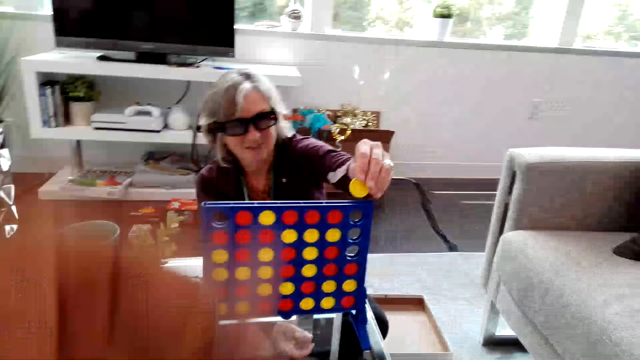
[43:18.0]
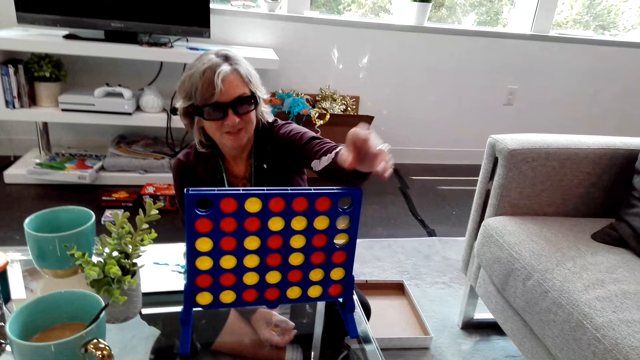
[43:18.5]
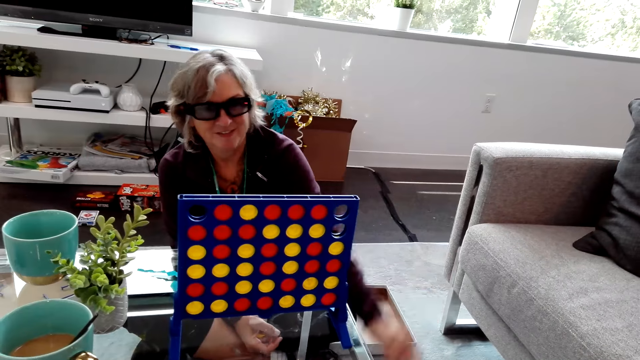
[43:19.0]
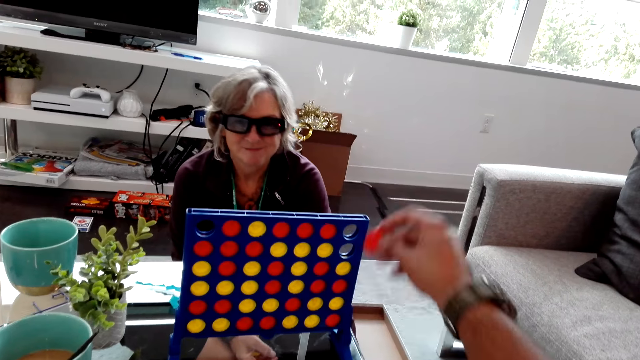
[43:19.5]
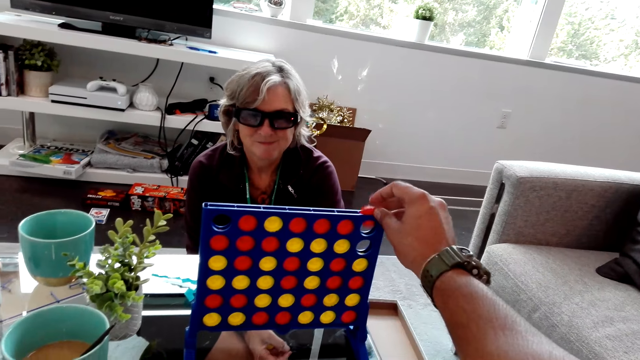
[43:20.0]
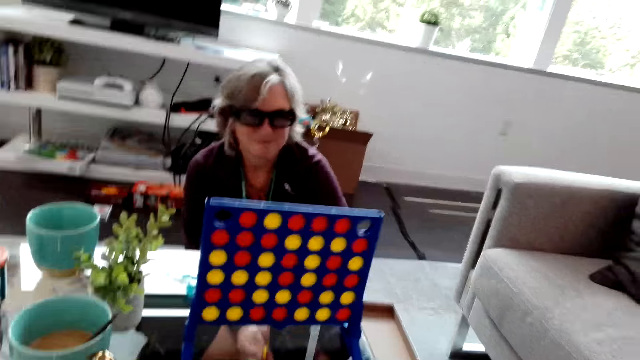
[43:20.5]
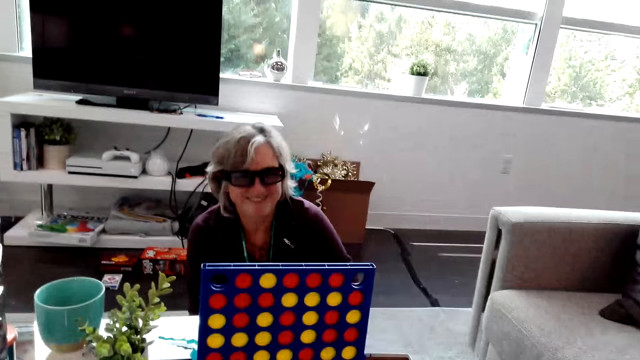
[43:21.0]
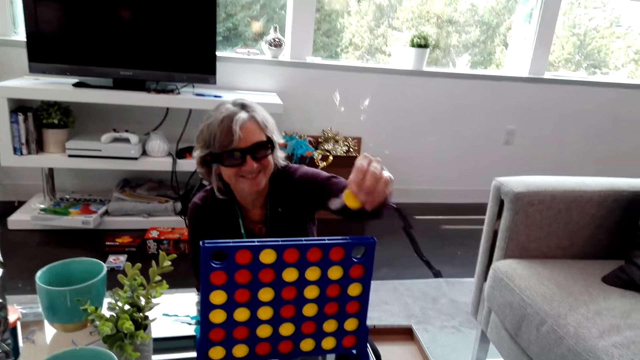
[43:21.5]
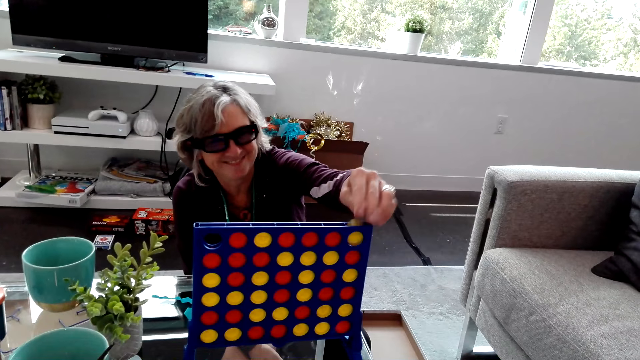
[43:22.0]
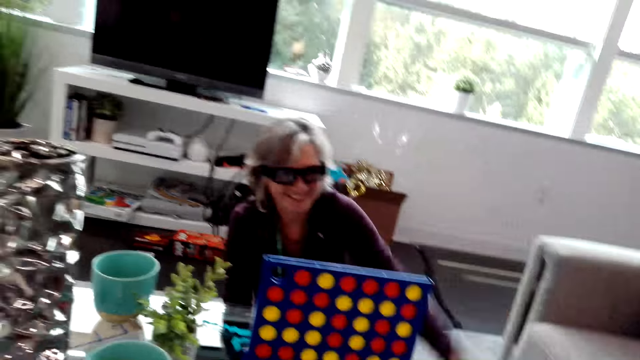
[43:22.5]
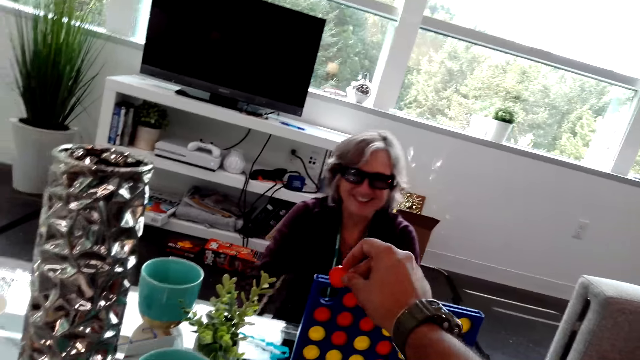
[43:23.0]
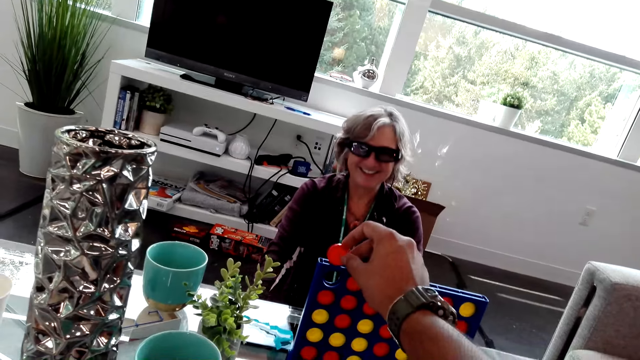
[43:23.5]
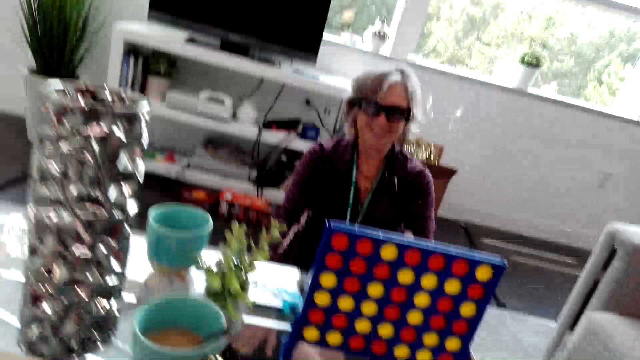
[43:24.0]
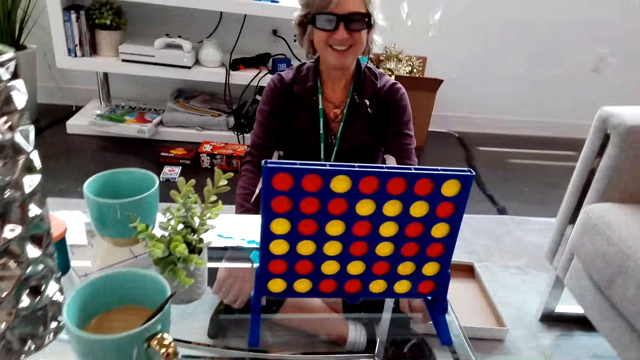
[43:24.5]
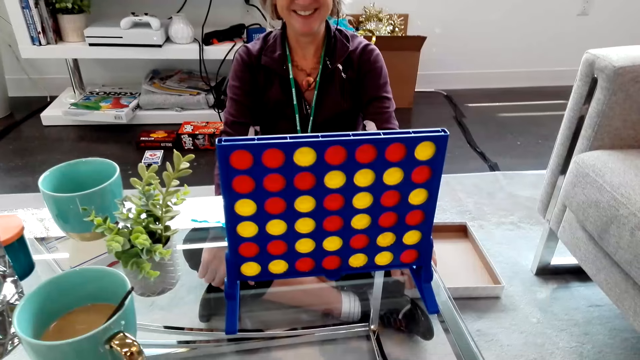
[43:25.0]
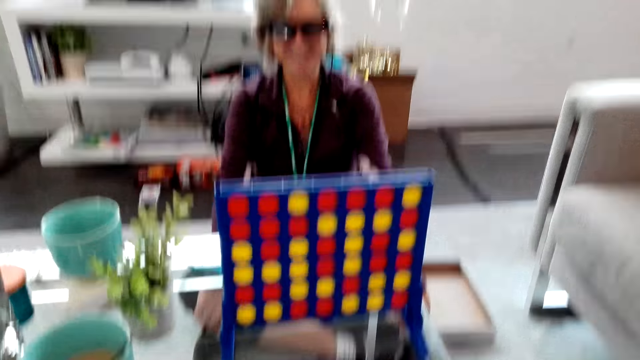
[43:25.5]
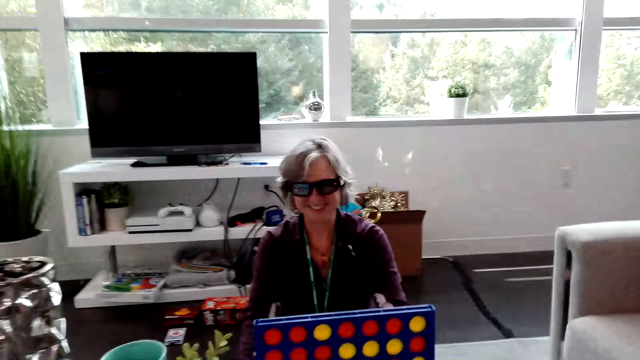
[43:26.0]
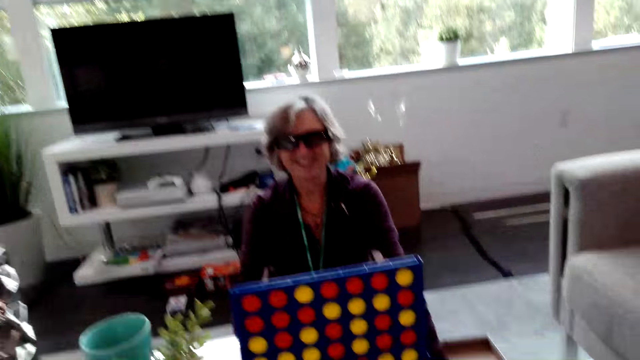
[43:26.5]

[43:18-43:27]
A lady reaches her hand over the rack, plays the Connect Four game, drops a yellow game piece inside the rack and lowers her hands. The camera wearer plays the Connect Four game and drops a red game piece inside the rack. The lady plays the Connect Four game, drops a yellow game piece over the rack and laughs with the camera wearer. The camera wearer drops a red game piece inside the rack. They play the Connect Four game. They dialogue with the lady.

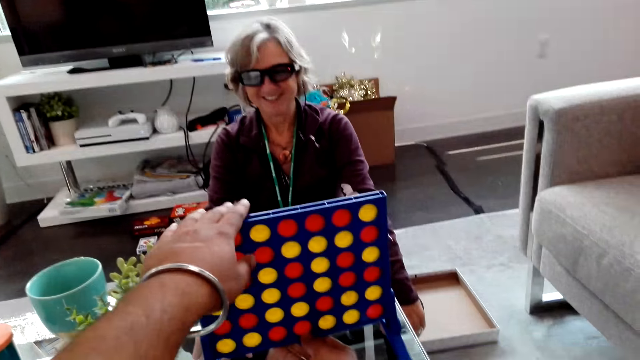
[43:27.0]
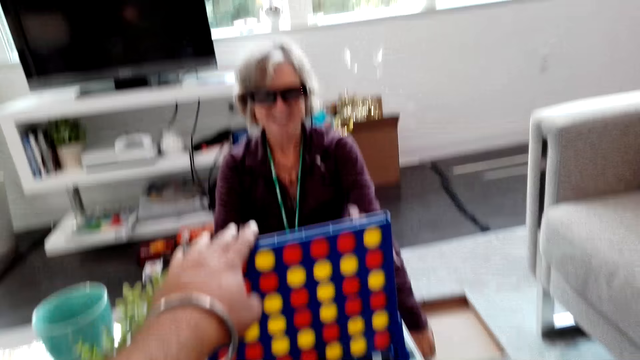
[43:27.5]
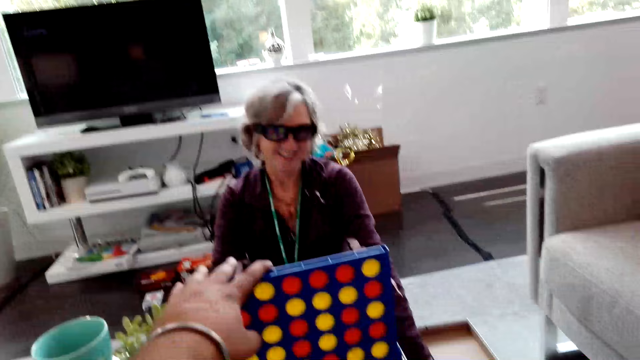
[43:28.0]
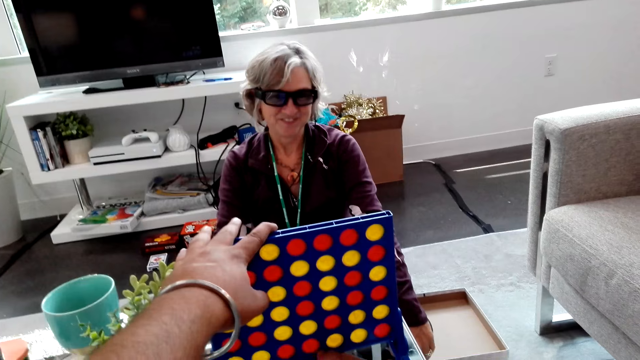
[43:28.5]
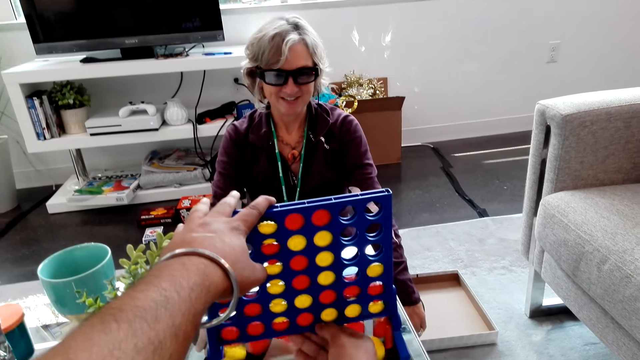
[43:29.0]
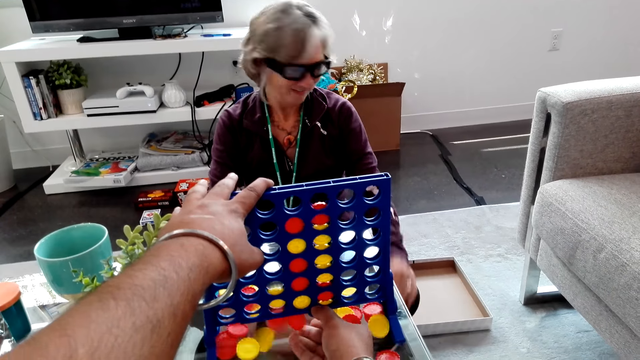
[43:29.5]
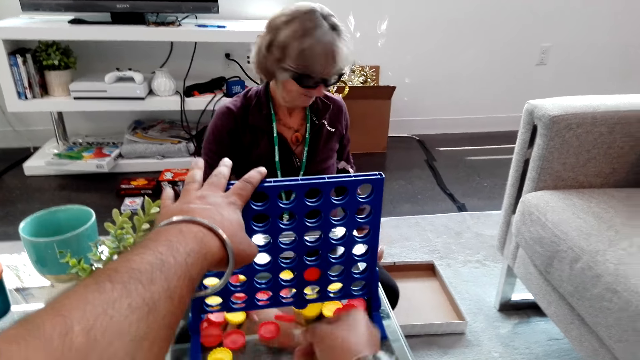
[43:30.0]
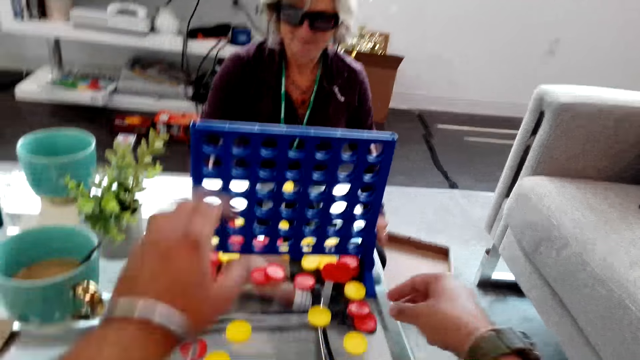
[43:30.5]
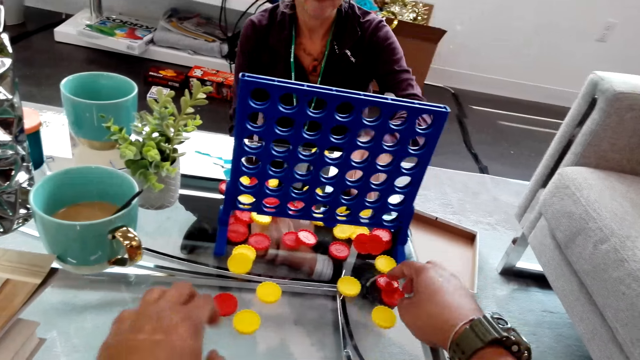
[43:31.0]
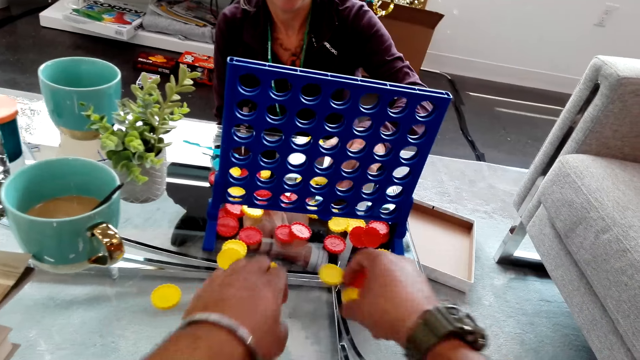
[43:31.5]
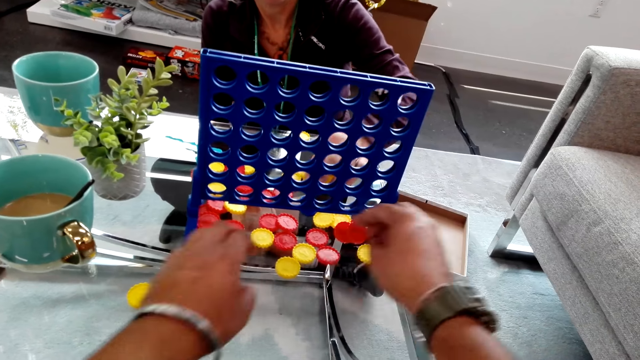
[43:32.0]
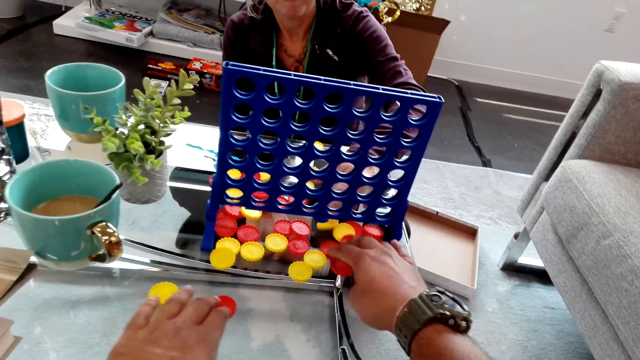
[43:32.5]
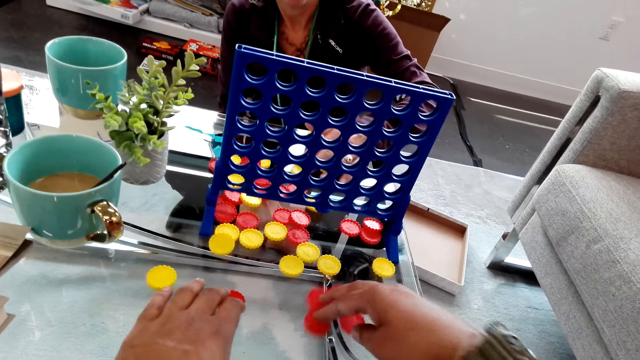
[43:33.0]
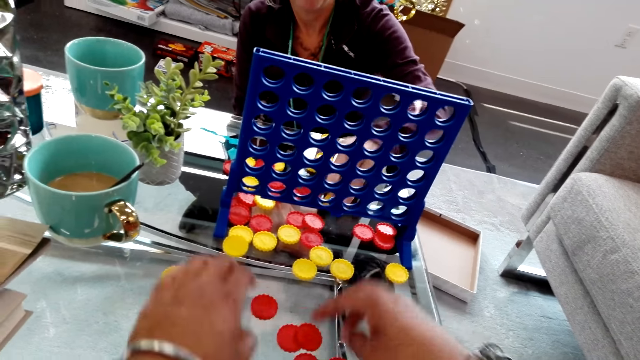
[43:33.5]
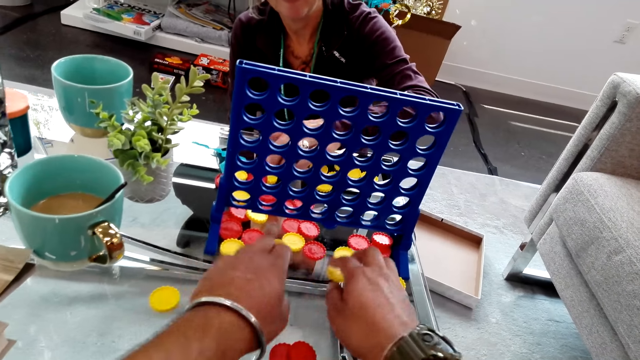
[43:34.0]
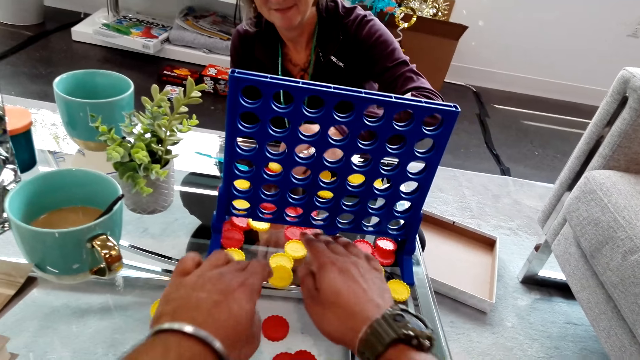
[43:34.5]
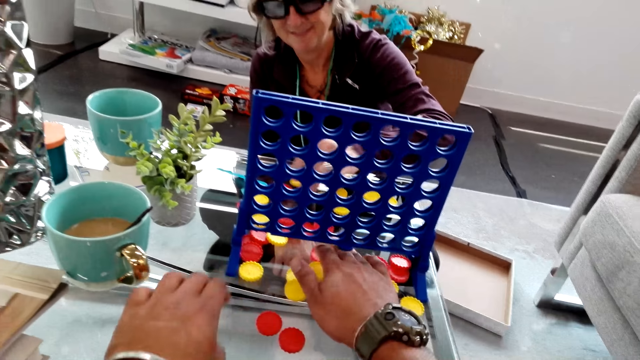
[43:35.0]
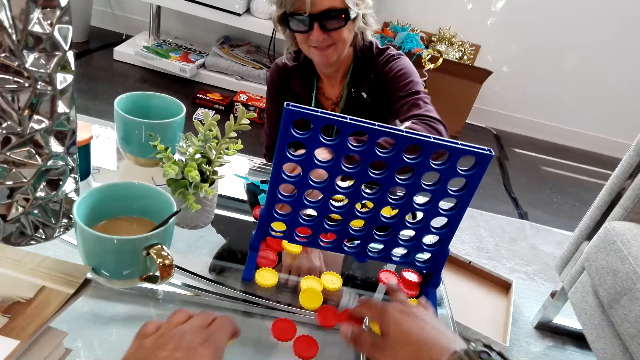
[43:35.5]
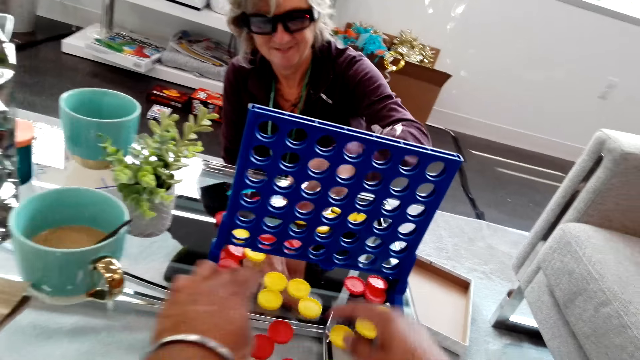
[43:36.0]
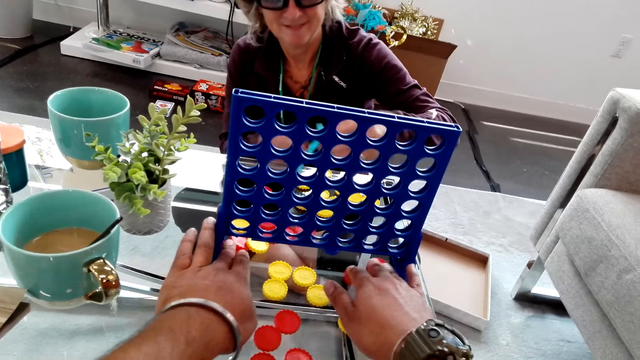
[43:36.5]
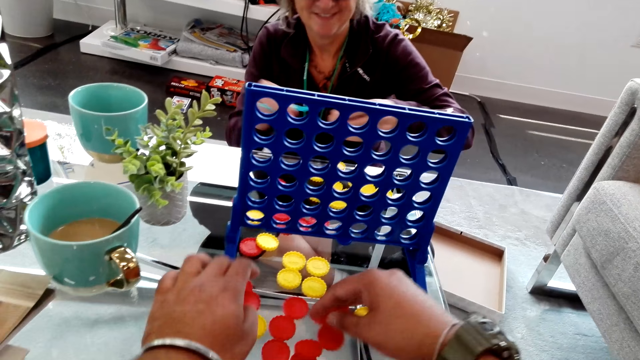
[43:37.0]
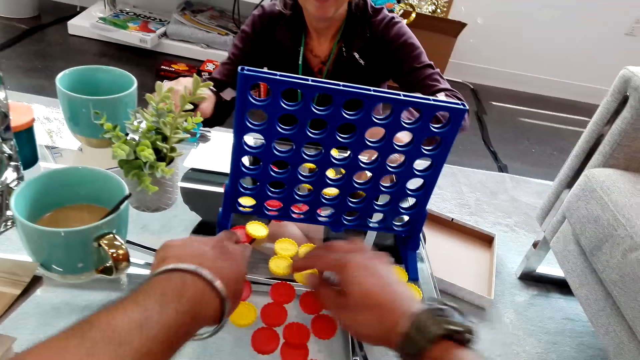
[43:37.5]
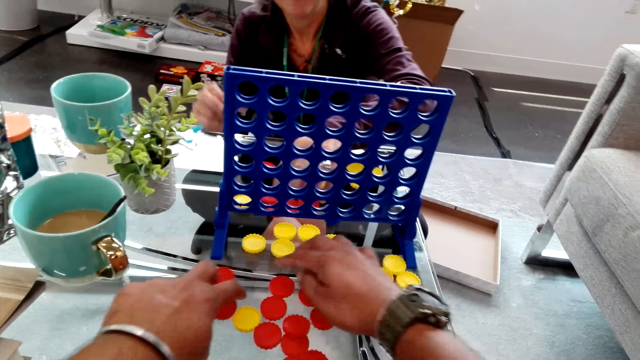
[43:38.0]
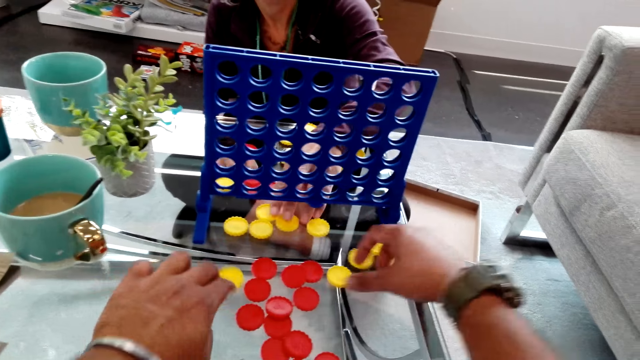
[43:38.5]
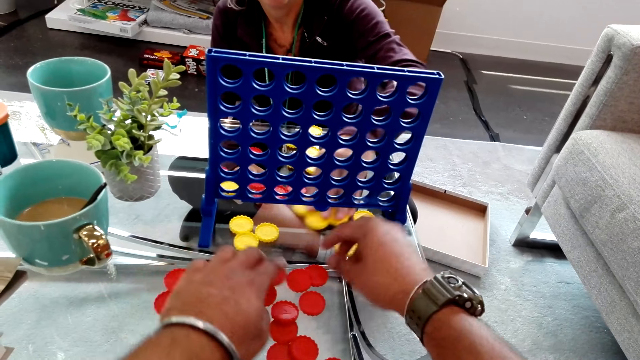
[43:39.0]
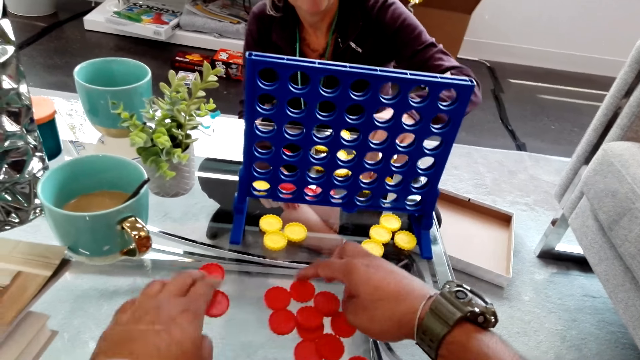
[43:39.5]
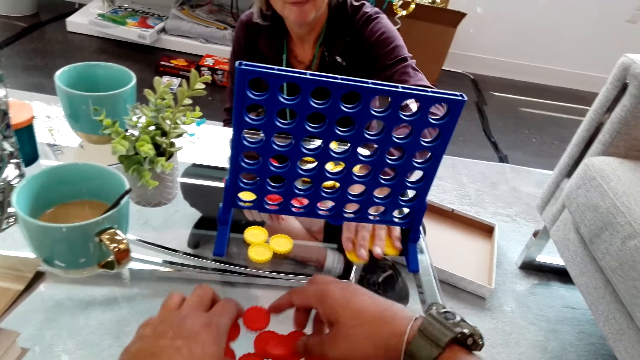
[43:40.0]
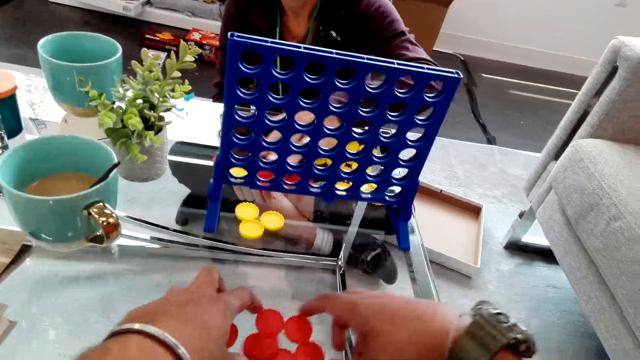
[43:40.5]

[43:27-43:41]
The camera wearer speaks to a lady. They hold the top of the rack. They press the top of the rack. They remove Connect Four pieces from the board. They pour the game pieces on the table. The lady pulls yellow game pieces on the table. The camera wearer pulls red game pieces on the table. They slide the yellow game pieces to the lady.
